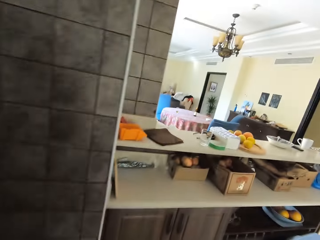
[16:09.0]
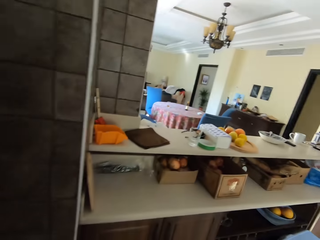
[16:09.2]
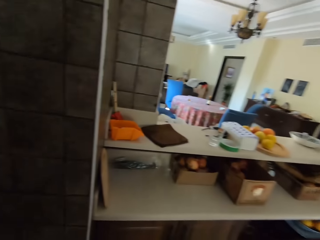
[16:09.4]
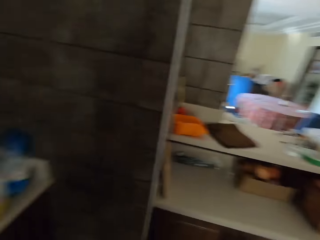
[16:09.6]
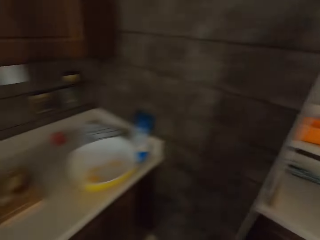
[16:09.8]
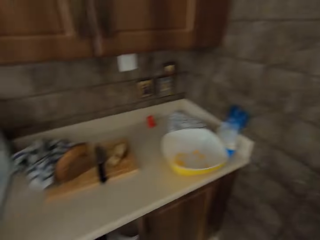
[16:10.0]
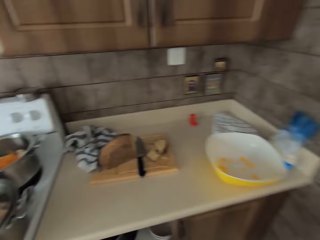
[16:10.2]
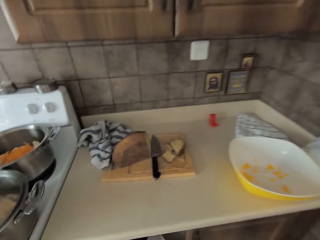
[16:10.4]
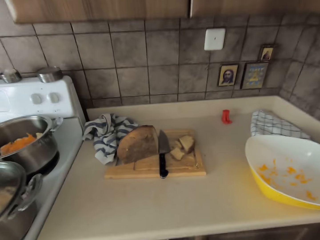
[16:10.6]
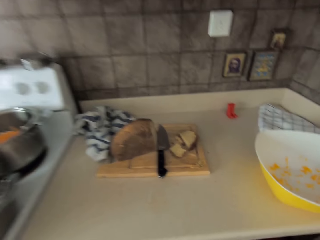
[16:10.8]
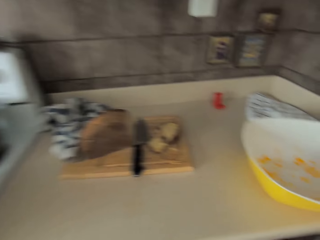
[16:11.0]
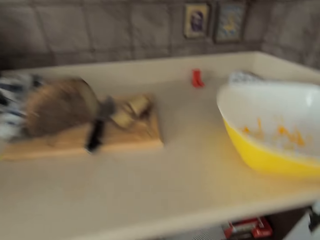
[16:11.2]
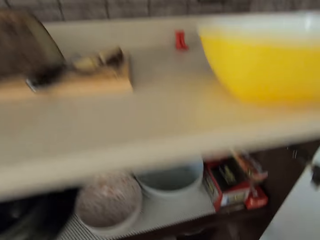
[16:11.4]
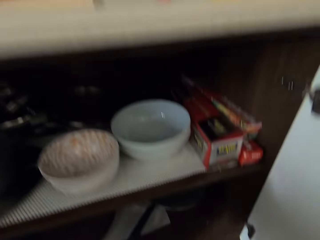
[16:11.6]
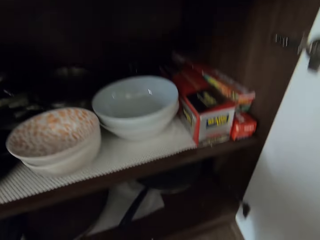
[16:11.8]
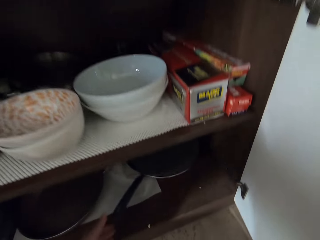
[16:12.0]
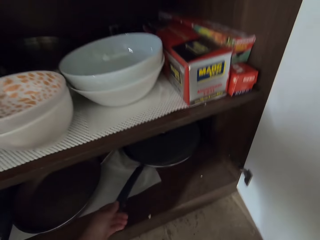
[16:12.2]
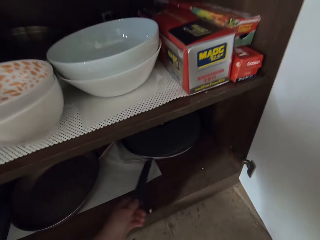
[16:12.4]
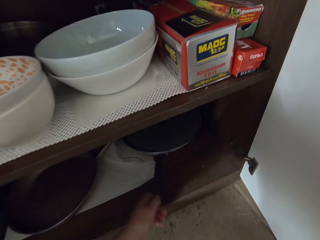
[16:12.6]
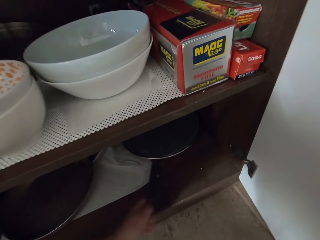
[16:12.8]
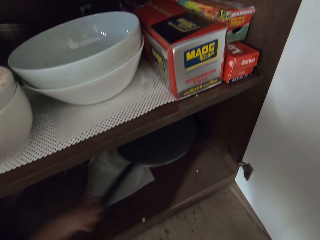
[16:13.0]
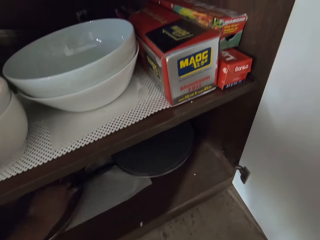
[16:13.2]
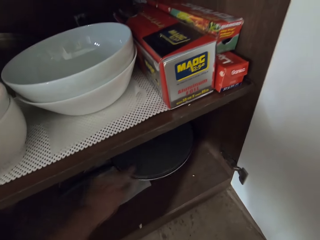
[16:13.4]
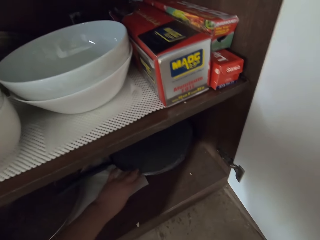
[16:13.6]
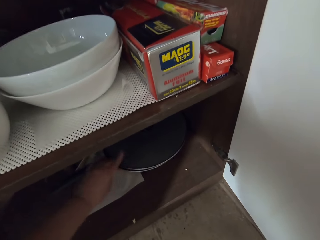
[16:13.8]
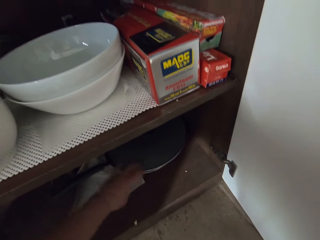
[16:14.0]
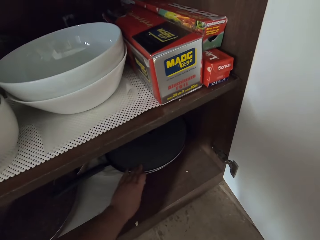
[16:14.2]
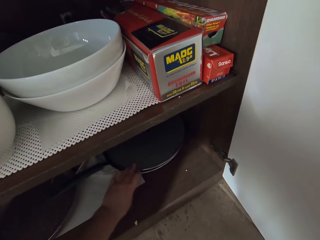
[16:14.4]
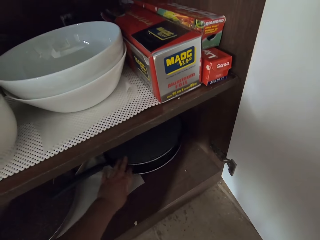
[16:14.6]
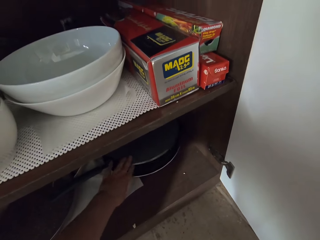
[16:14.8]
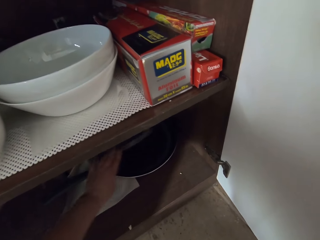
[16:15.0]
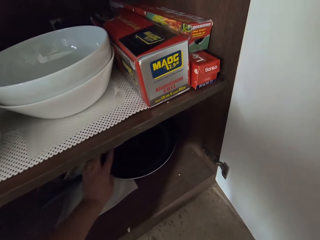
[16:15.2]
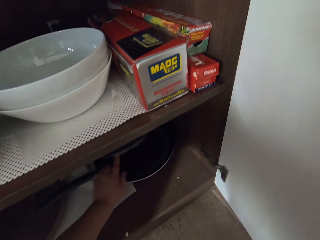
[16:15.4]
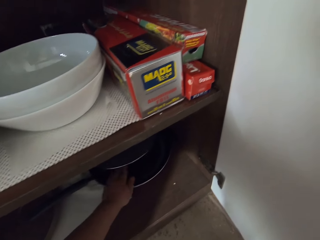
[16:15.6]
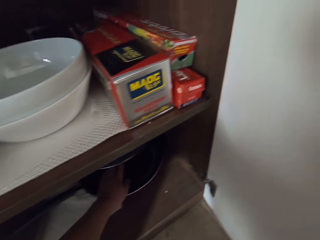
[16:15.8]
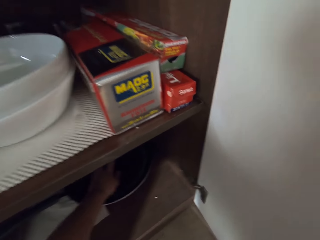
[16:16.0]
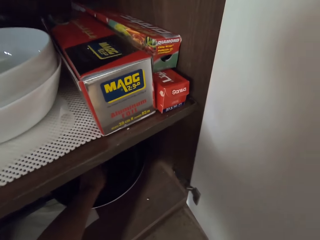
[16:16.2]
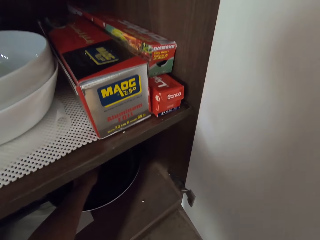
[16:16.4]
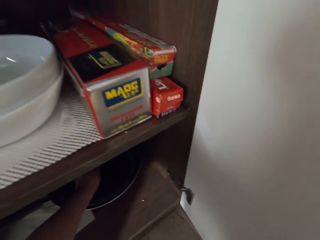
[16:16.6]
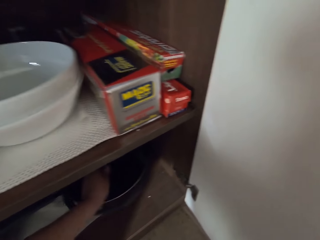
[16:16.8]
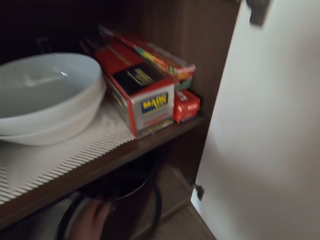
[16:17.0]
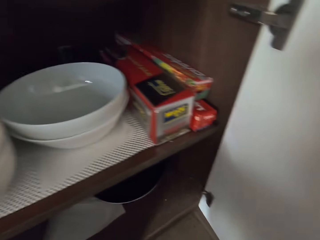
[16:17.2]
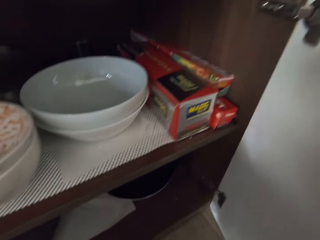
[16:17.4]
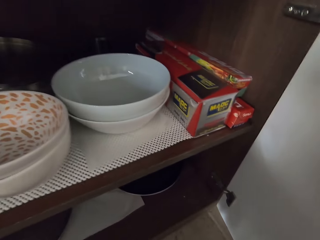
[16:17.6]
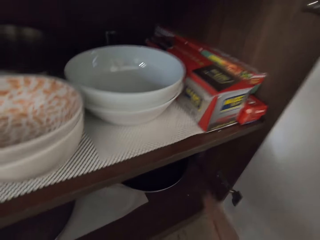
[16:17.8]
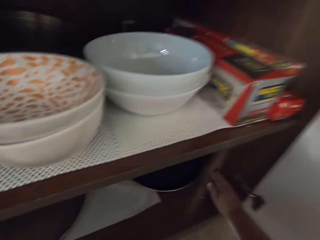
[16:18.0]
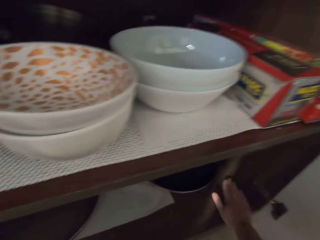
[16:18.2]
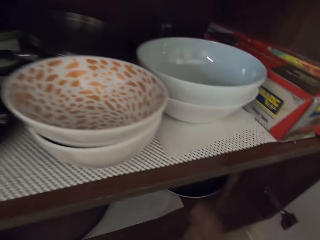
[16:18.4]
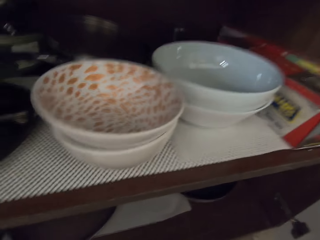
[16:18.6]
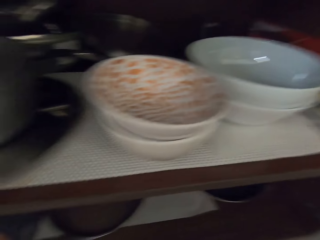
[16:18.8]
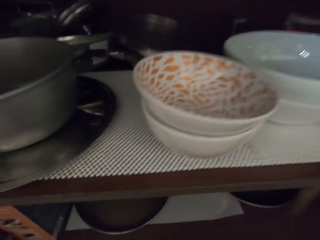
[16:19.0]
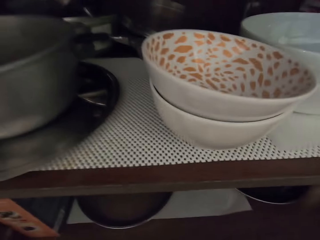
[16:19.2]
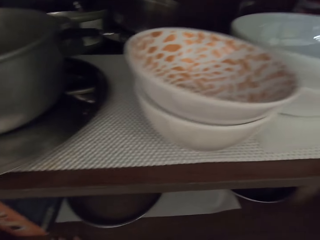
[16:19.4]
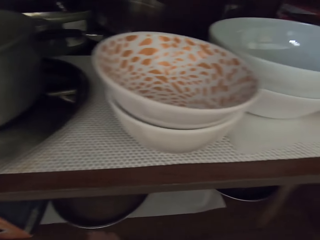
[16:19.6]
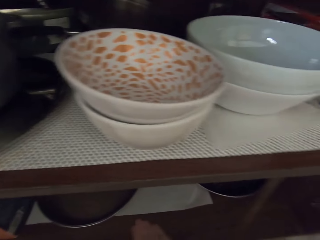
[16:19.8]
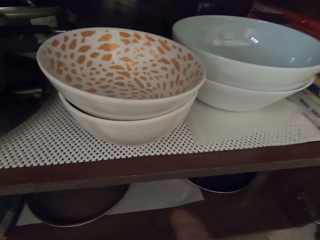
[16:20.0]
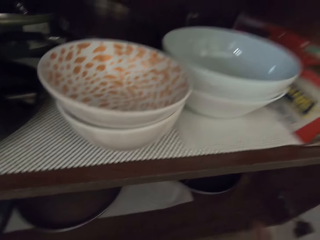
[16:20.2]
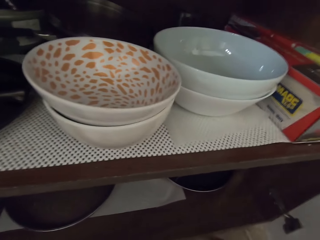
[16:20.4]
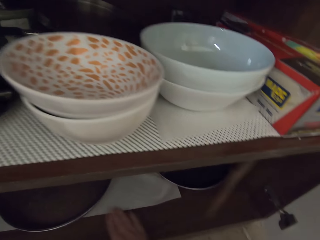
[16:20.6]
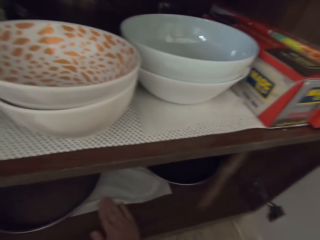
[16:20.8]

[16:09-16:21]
The camera wearer takes a saucepan lid in the under cabinet. They look under the cupboard.

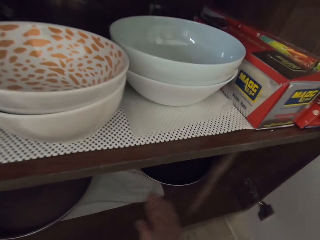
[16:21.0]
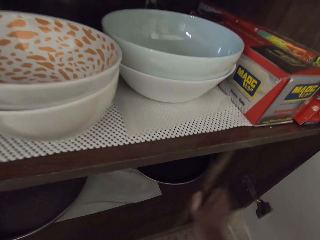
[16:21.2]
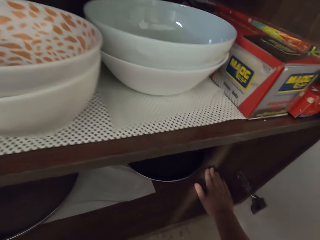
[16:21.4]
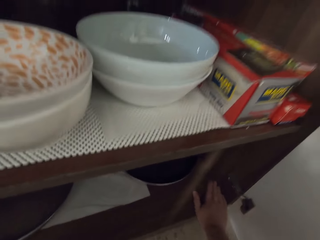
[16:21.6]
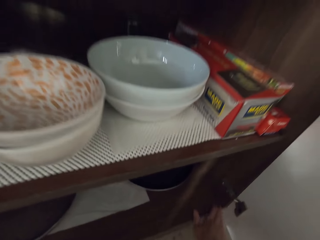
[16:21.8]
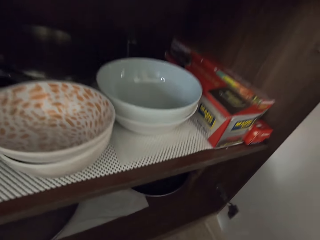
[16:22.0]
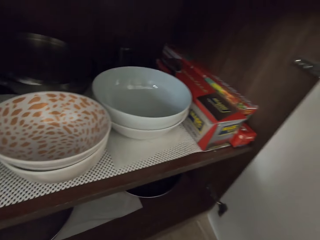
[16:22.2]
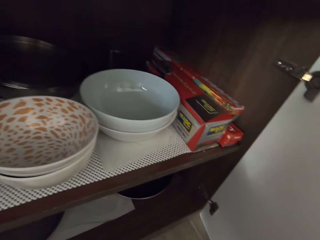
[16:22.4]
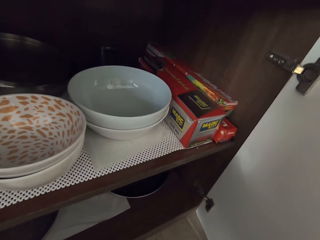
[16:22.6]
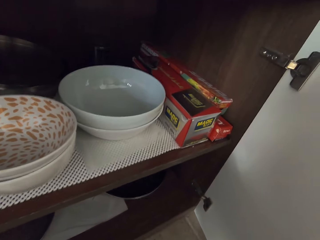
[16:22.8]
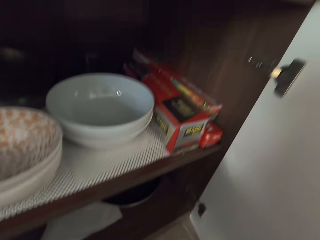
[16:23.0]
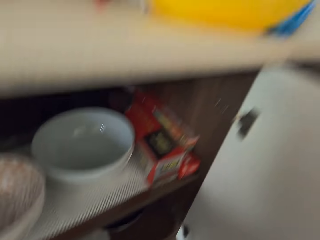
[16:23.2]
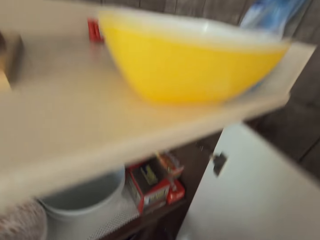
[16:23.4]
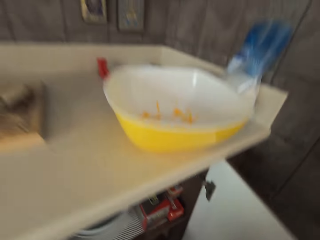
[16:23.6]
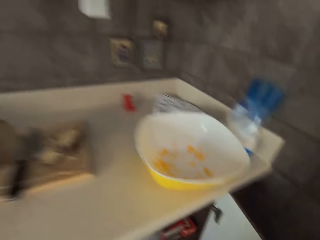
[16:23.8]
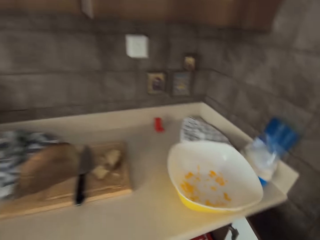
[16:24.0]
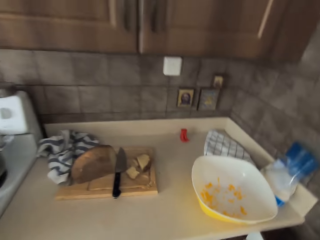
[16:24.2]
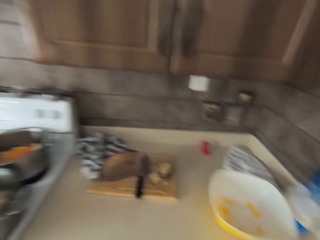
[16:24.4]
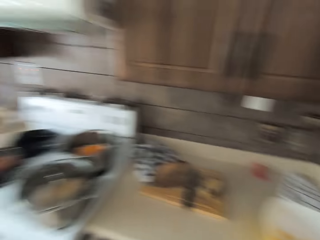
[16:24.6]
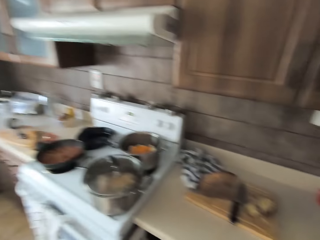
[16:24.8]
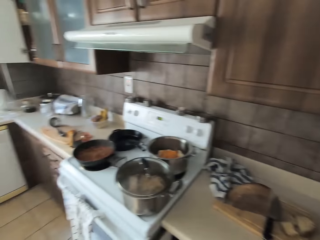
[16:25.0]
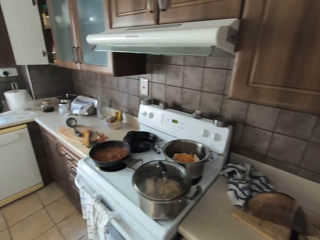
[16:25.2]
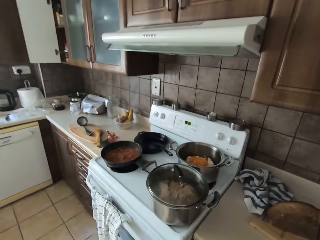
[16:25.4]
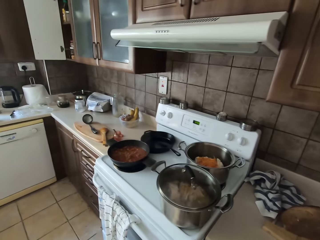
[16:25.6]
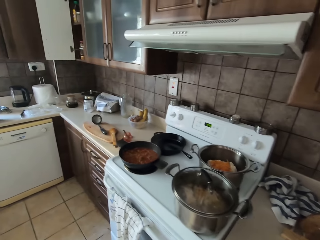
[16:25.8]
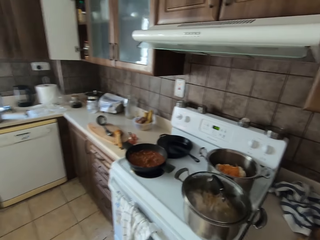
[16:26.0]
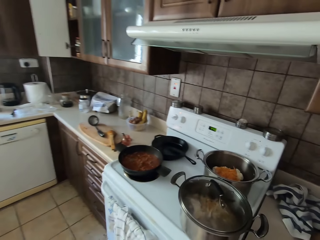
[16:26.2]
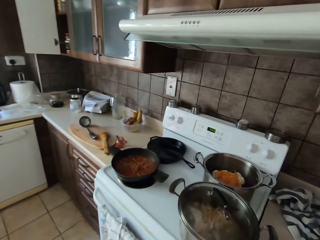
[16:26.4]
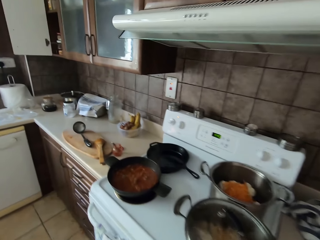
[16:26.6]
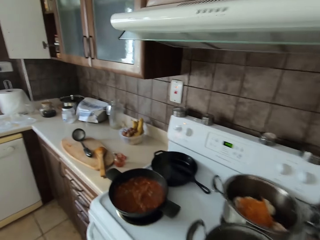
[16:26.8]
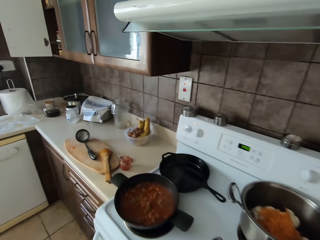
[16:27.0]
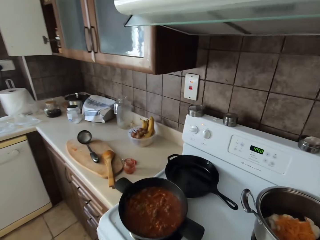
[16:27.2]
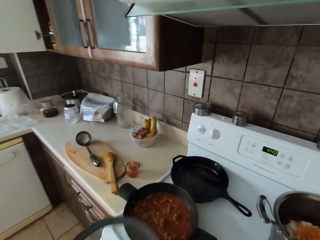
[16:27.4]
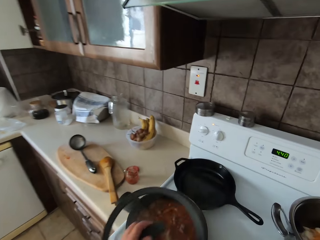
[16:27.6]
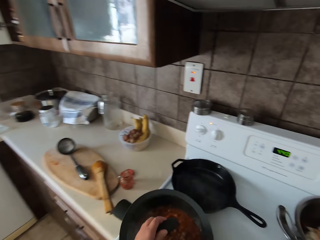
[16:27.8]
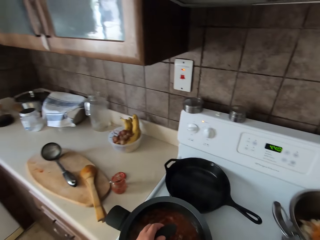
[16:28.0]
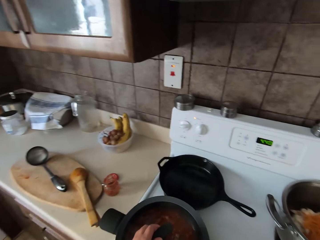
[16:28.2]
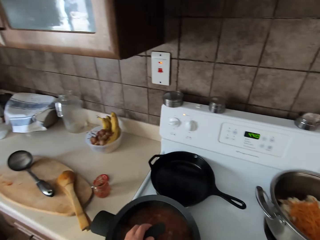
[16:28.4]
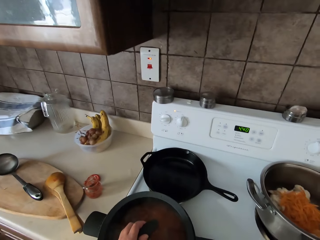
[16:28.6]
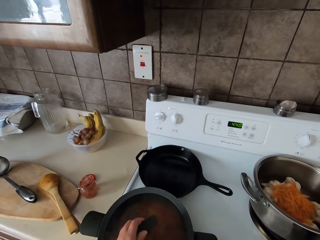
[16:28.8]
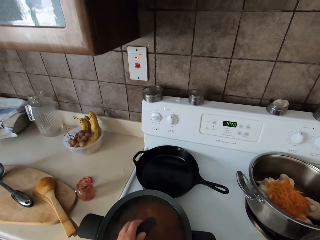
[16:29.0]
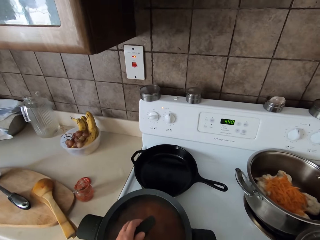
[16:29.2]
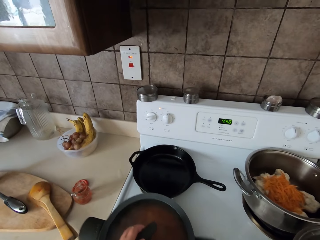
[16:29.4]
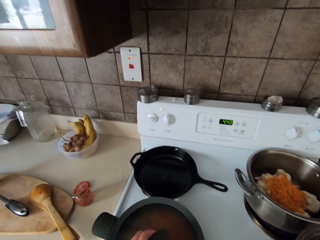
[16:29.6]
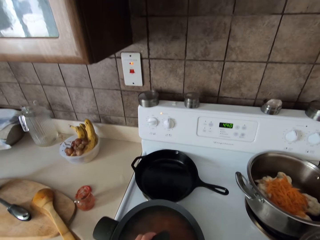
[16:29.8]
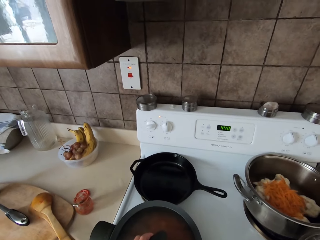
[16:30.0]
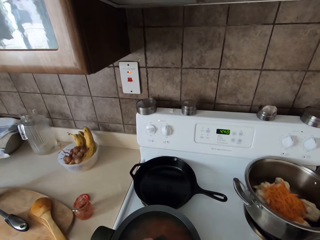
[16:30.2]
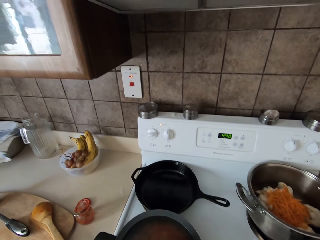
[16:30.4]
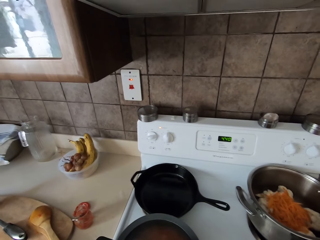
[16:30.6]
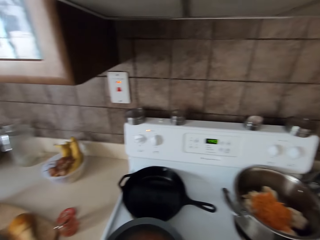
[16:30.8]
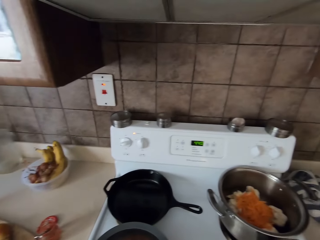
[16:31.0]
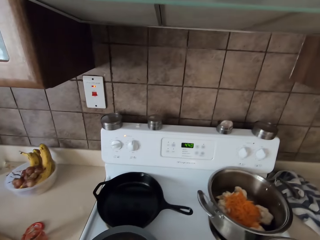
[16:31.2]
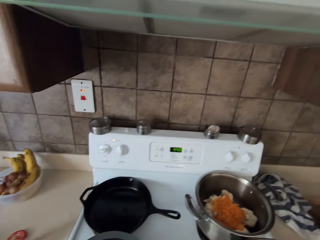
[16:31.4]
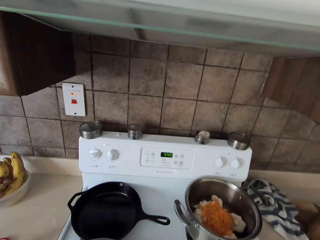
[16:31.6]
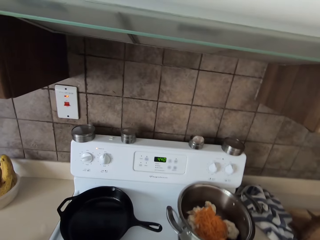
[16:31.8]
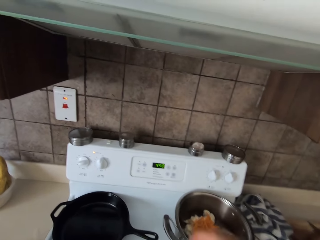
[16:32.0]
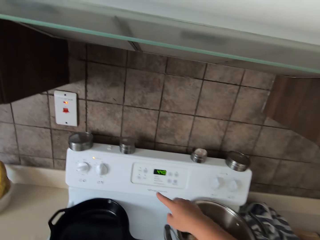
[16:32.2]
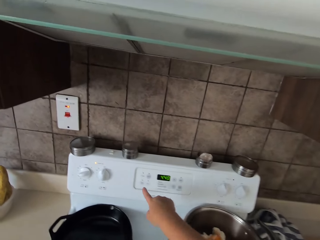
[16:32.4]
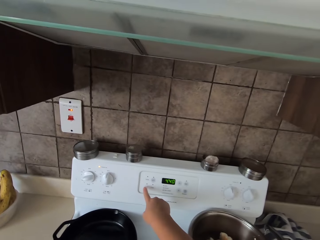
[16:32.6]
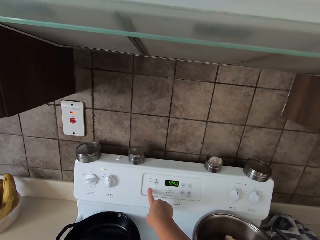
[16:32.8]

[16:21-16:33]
The camera wearer covers the saucepan with stew on the cooker with the lid.
